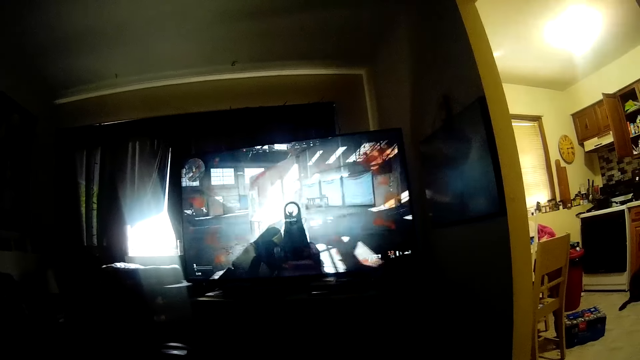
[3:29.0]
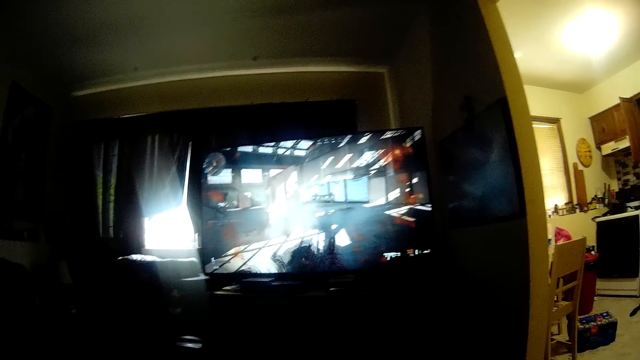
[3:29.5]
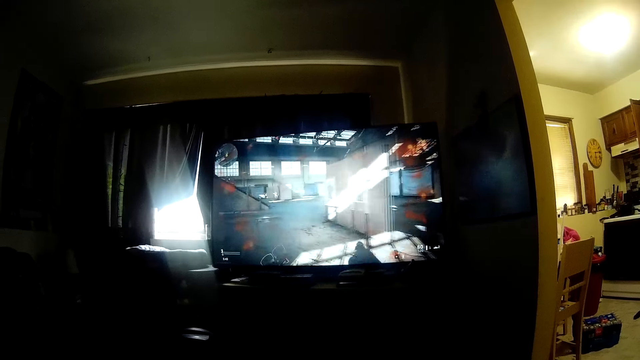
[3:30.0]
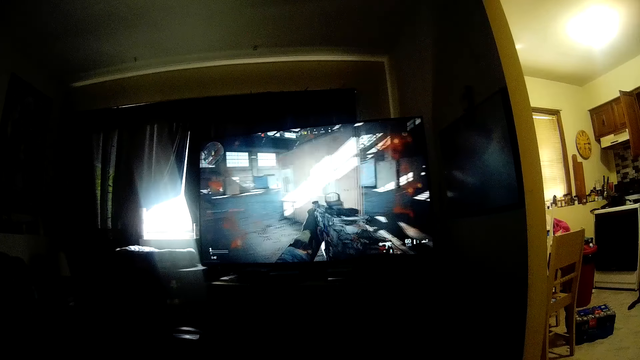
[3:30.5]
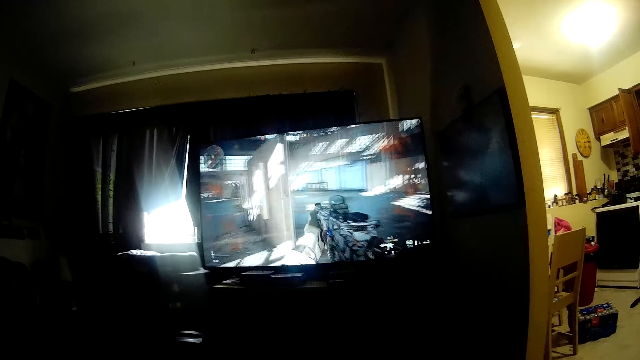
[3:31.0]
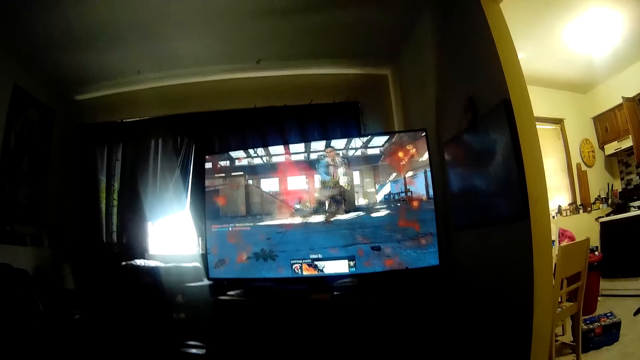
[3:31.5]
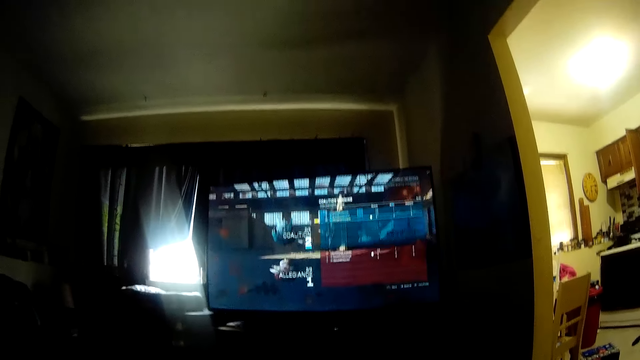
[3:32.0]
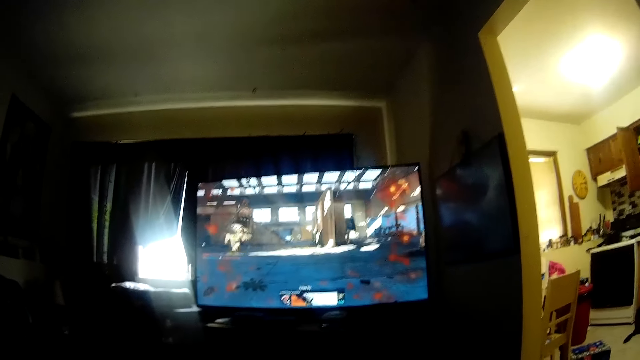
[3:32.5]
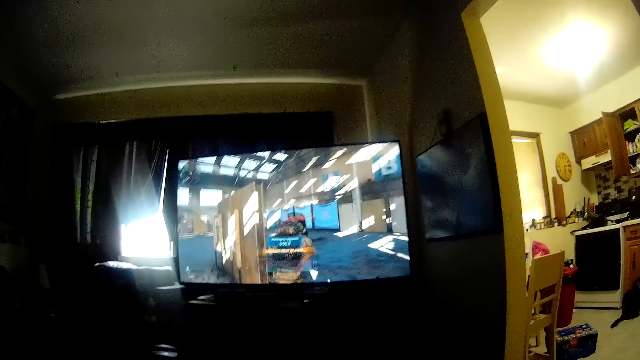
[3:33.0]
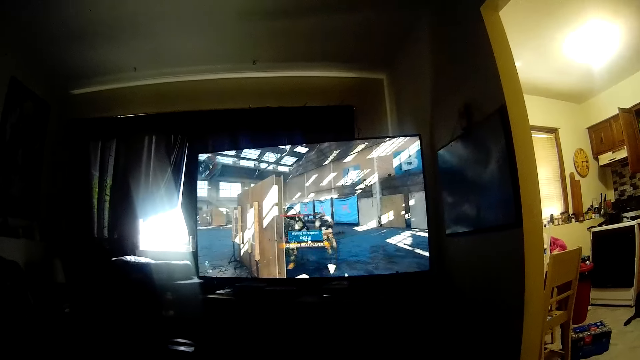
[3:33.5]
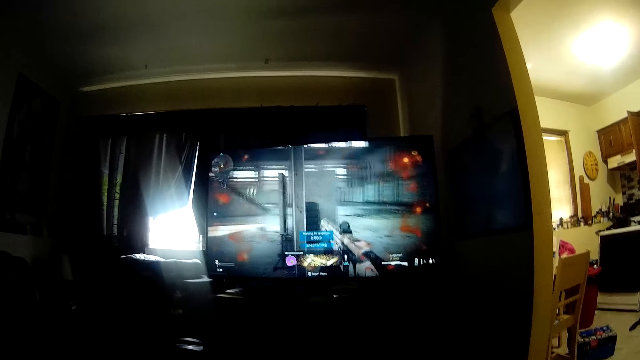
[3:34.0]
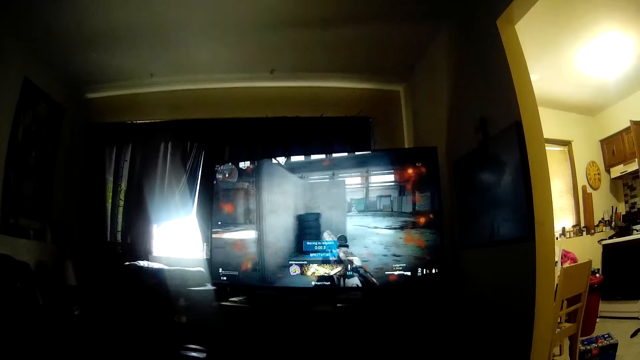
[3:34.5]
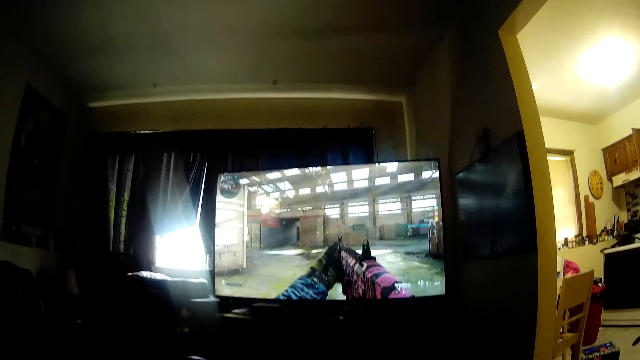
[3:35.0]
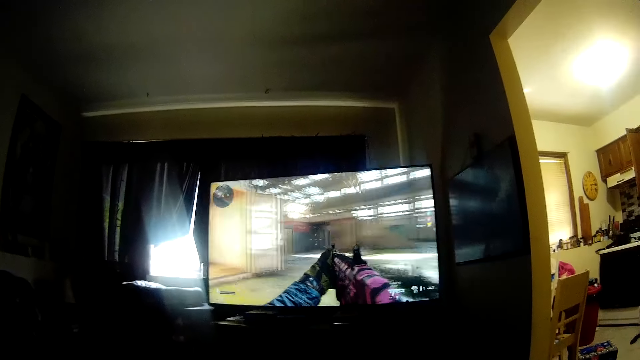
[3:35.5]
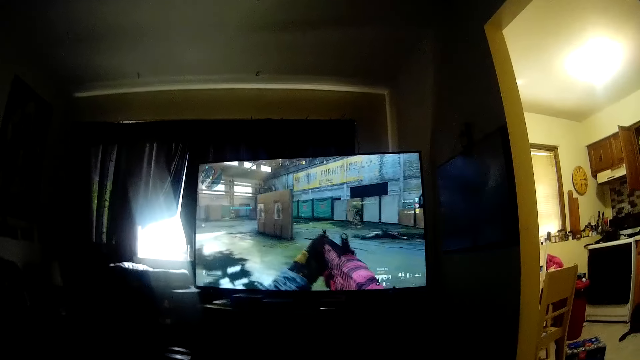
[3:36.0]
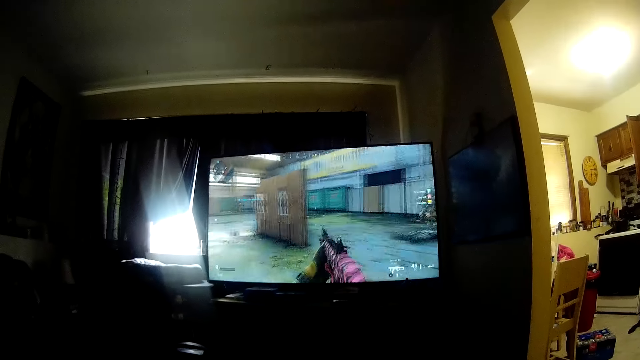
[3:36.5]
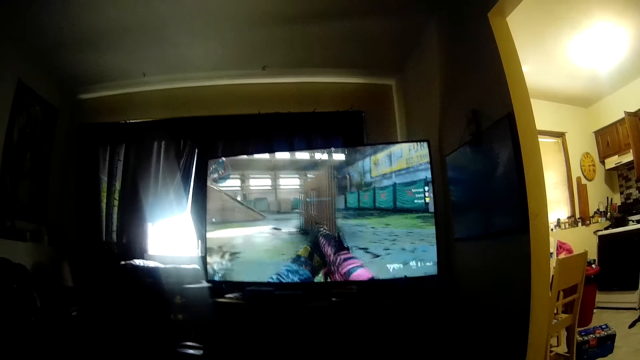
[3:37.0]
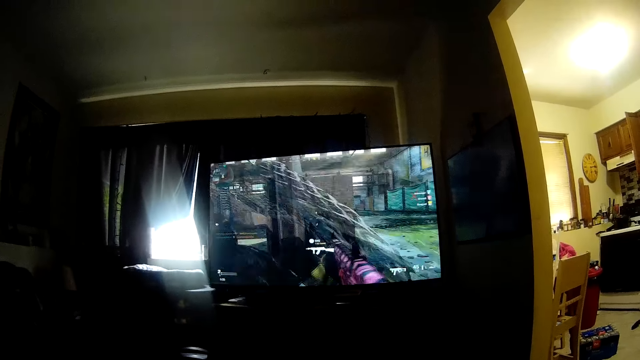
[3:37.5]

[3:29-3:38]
The camera wearer converses, playing the game.

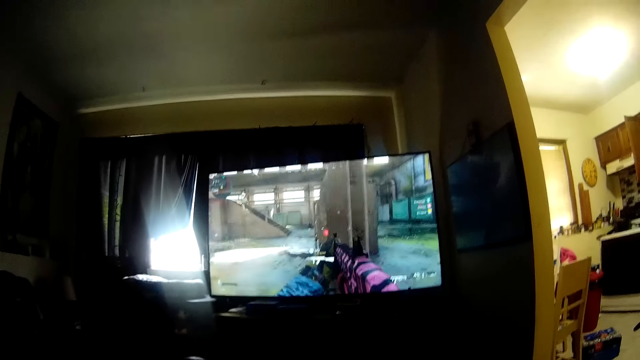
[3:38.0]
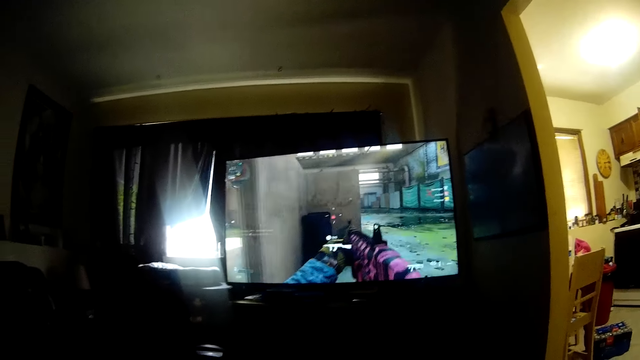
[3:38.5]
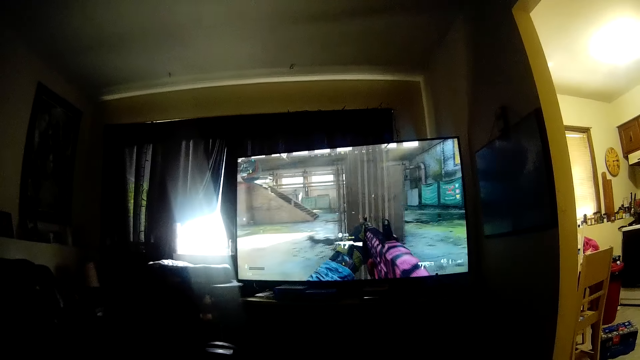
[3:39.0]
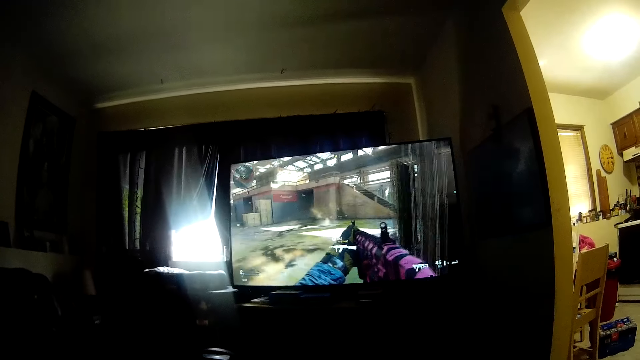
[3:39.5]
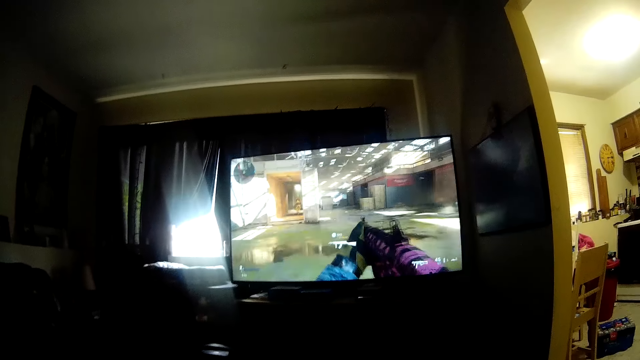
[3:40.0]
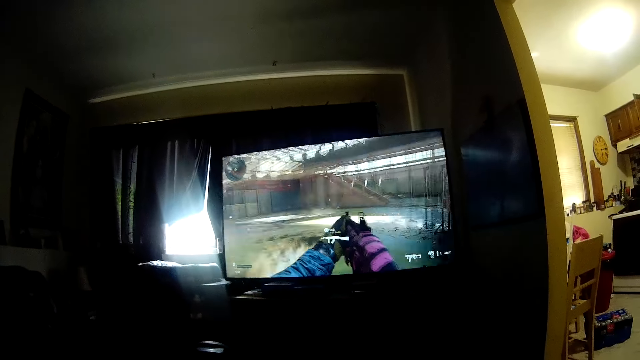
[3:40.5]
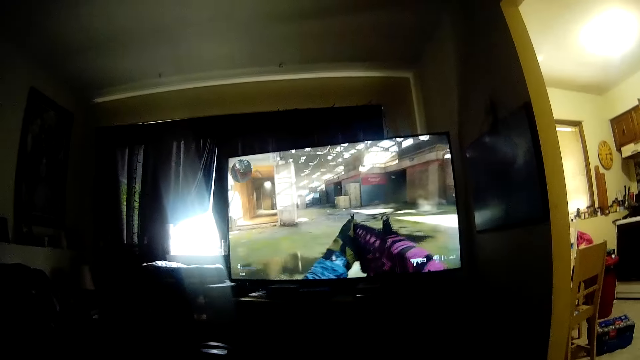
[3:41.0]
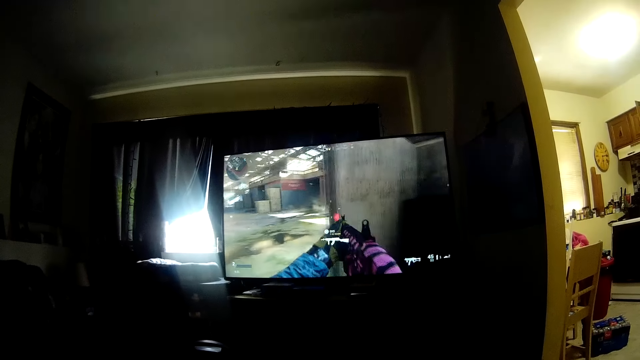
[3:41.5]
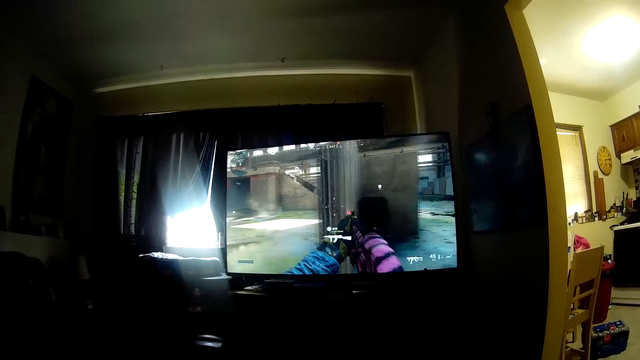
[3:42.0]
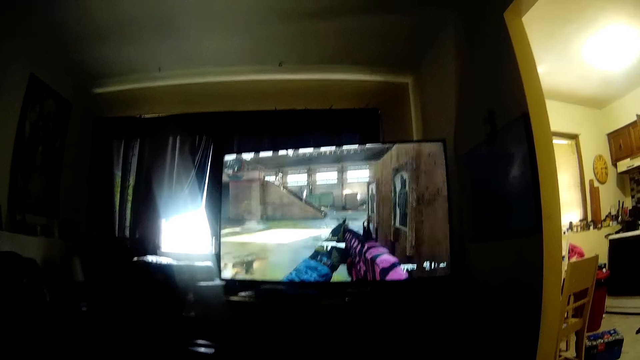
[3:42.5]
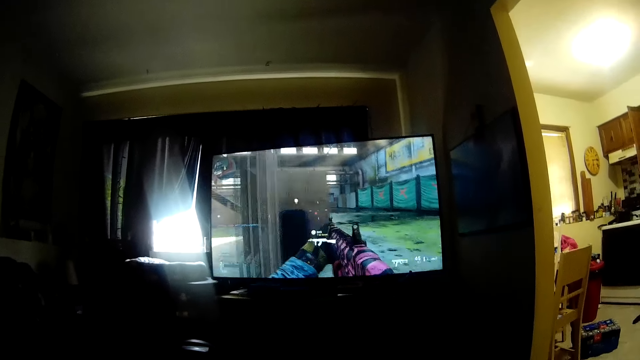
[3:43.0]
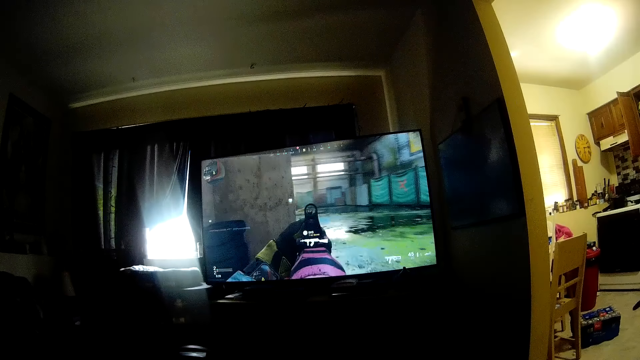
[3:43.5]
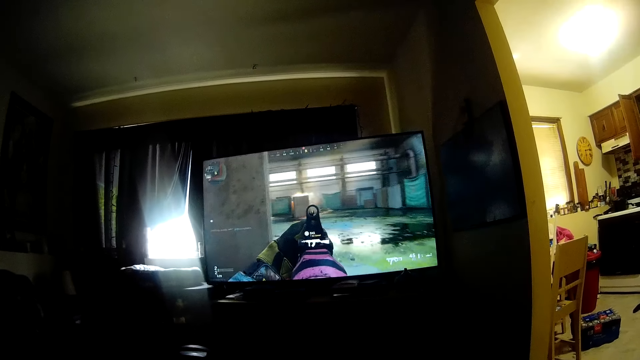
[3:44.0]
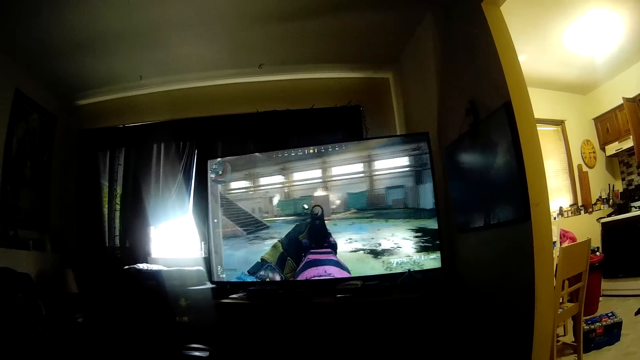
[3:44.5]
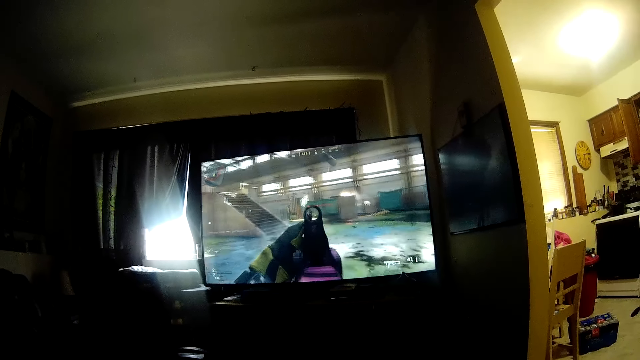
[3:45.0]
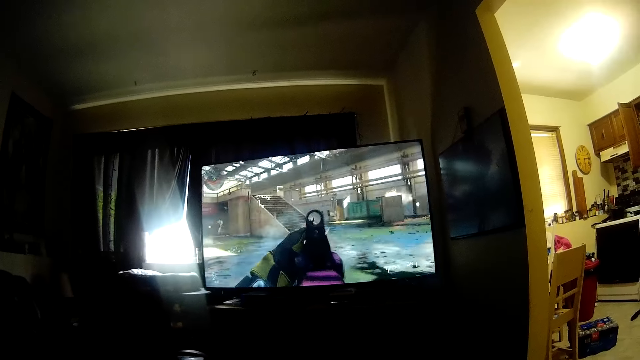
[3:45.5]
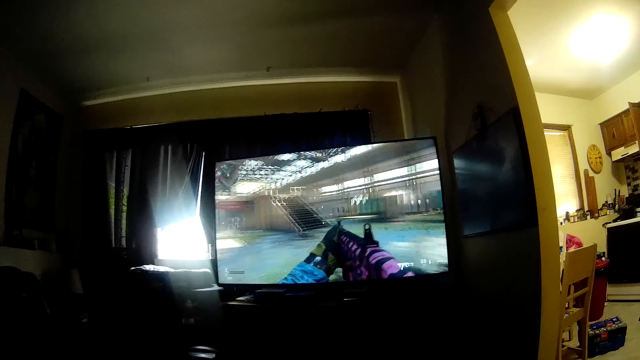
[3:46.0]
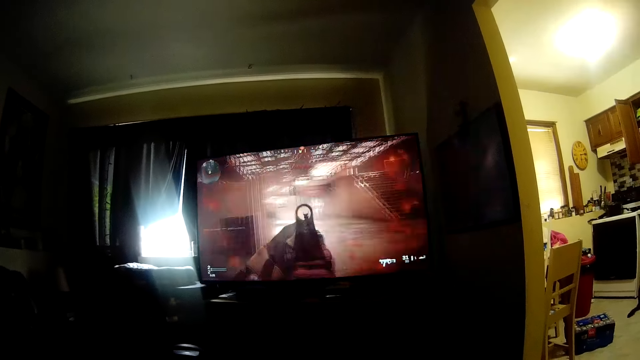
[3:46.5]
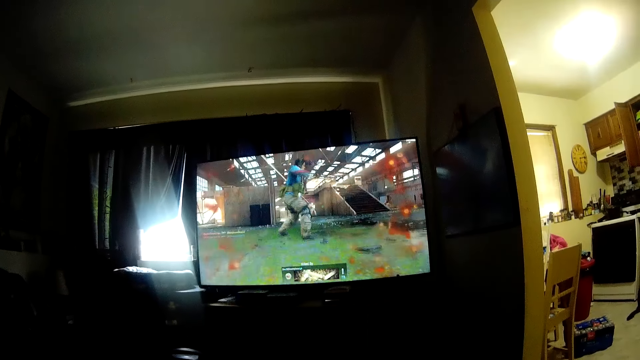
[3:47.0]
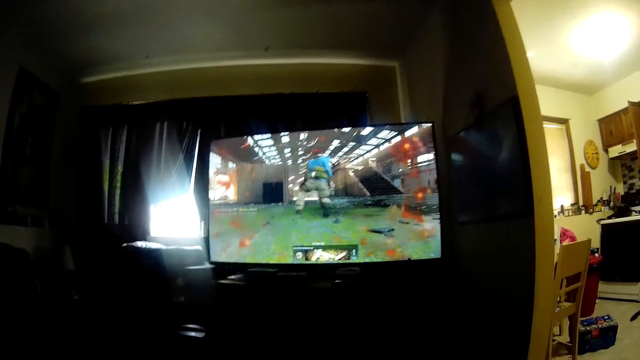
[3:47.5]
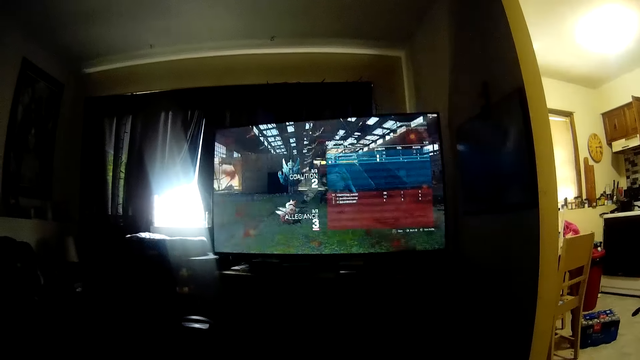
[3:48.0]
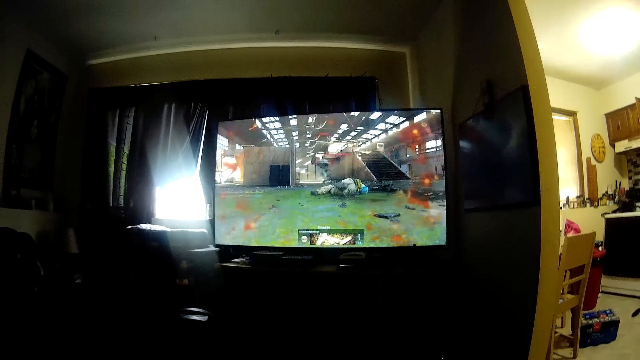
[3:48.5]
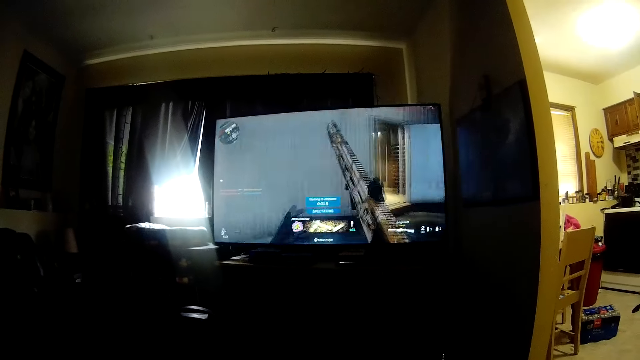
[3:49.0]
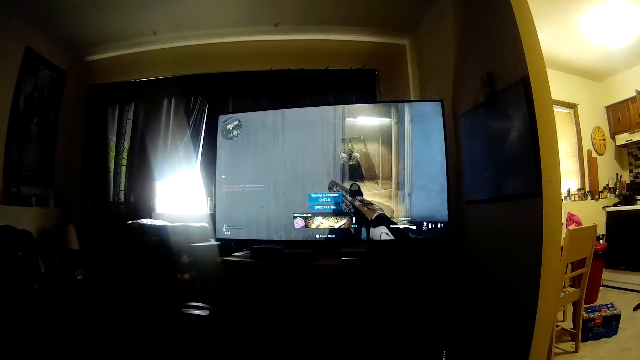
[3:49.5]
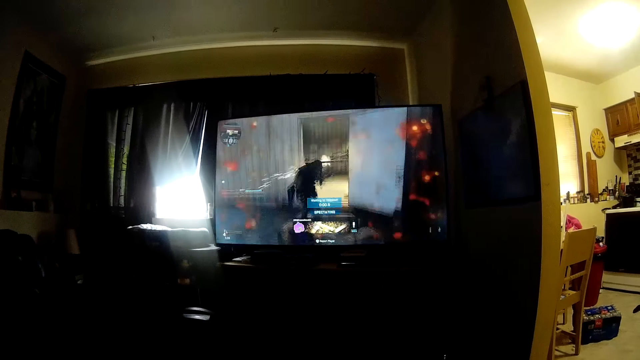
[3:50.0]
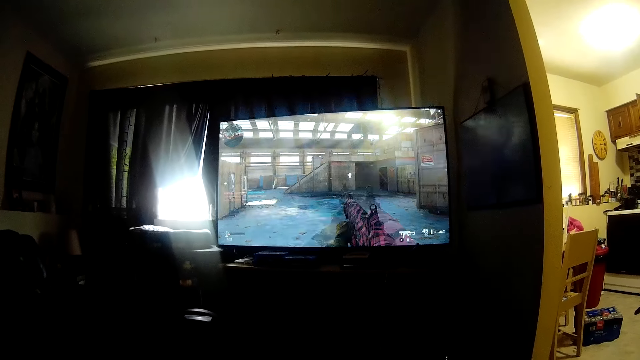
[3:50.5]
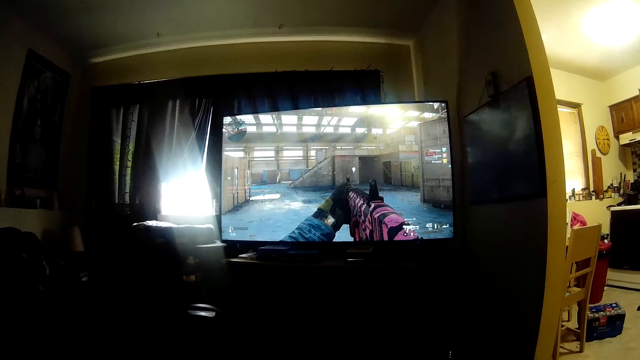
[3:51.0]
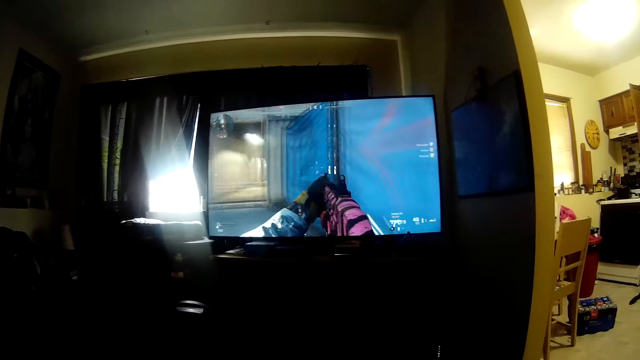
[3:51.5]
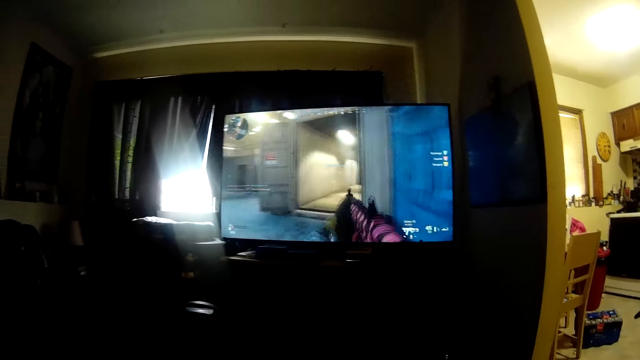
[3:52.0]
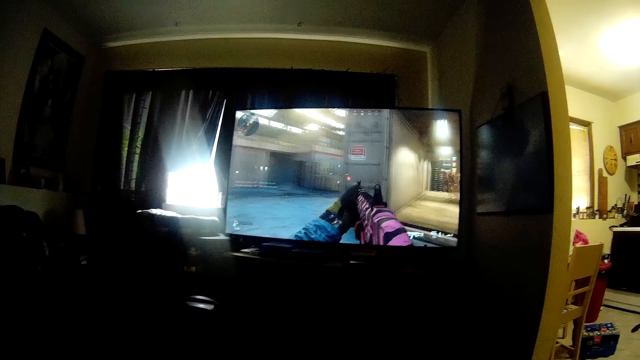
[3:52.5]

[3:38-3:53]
The camera wearer plays the game. They converse, playing the game. They play the game. They converse. They play the game.
